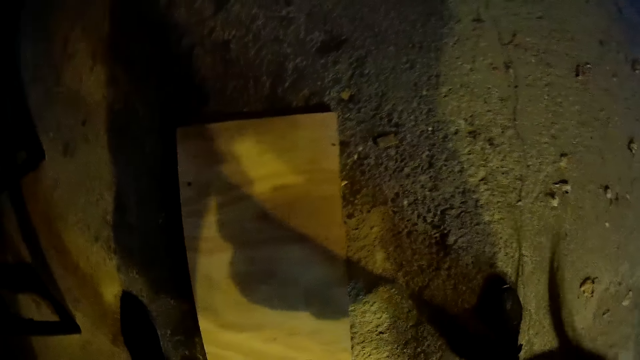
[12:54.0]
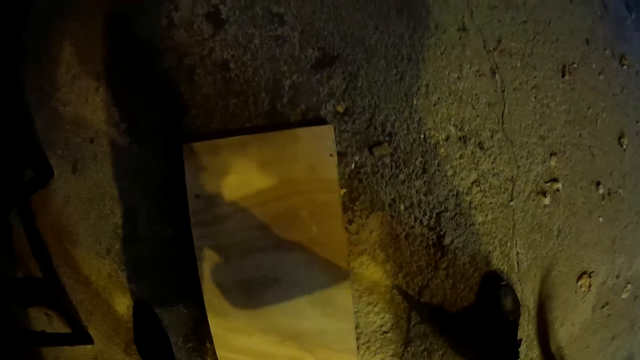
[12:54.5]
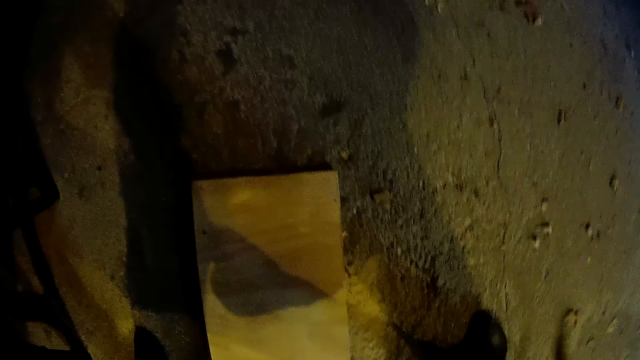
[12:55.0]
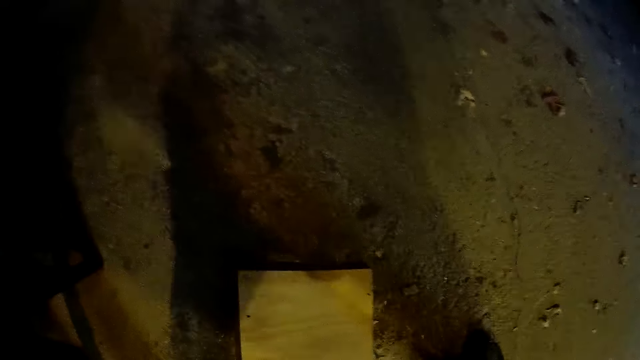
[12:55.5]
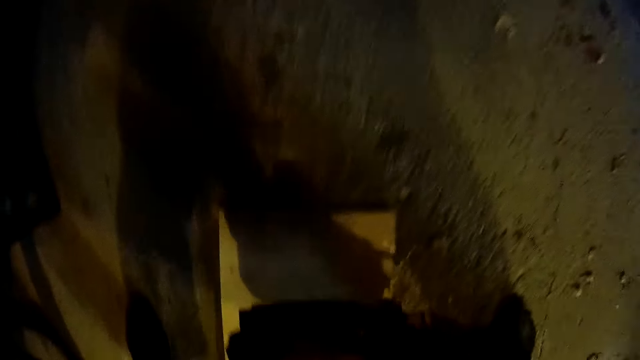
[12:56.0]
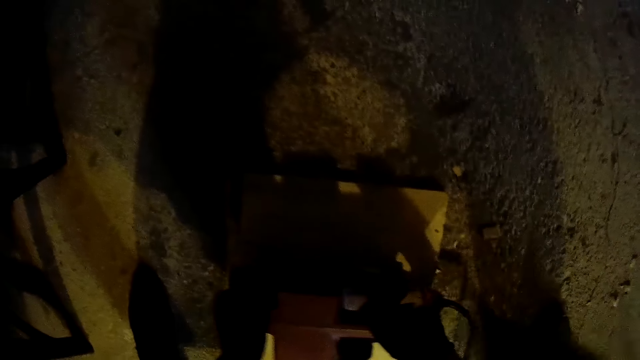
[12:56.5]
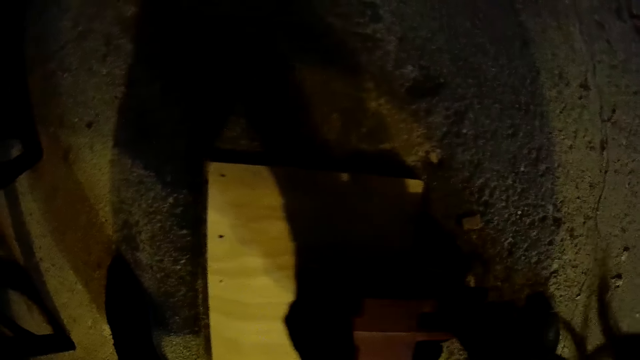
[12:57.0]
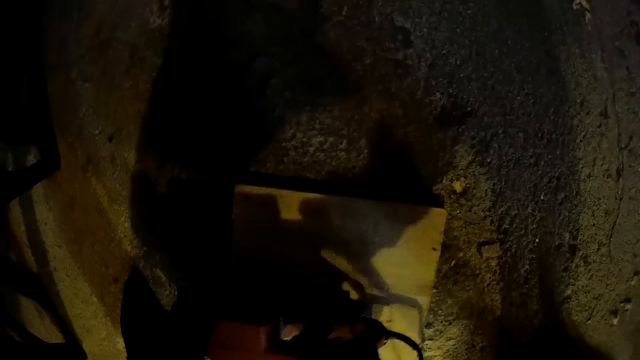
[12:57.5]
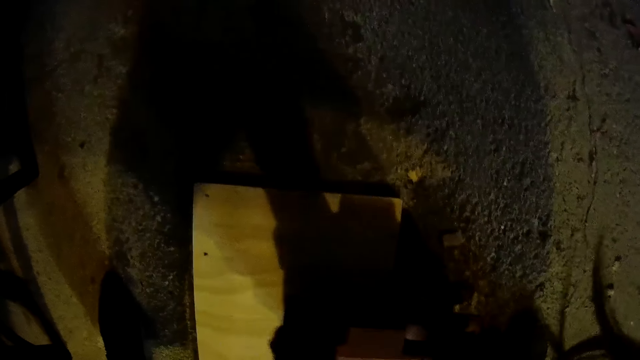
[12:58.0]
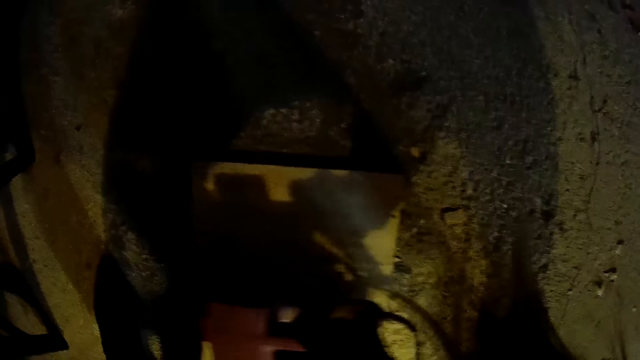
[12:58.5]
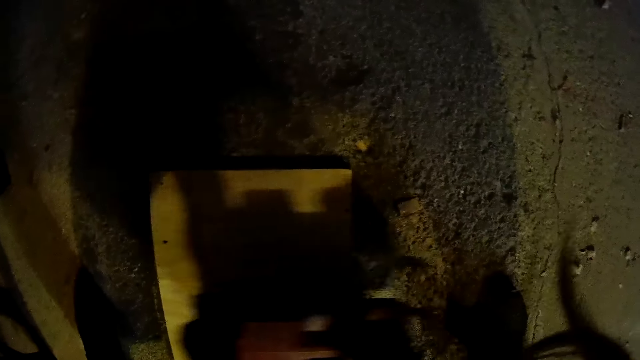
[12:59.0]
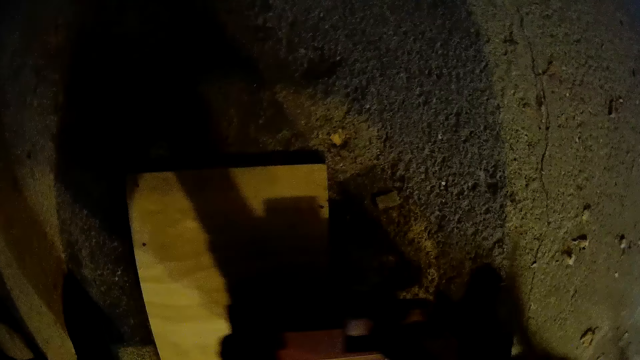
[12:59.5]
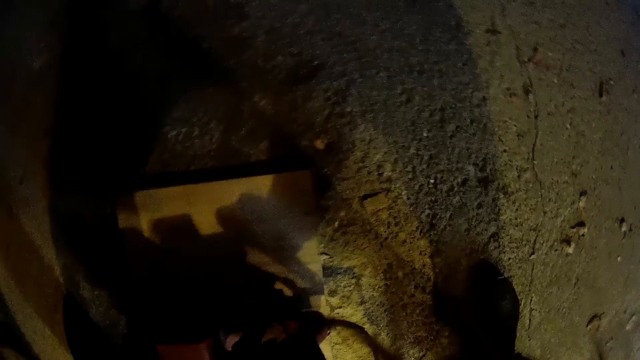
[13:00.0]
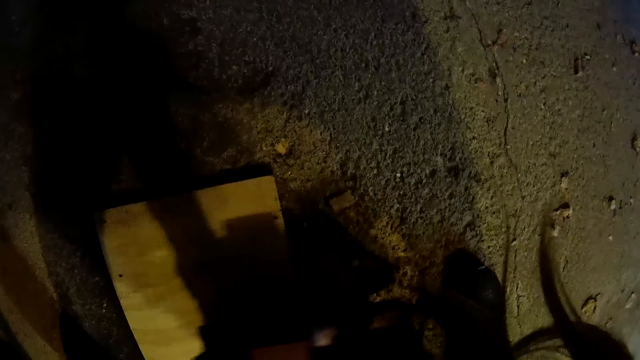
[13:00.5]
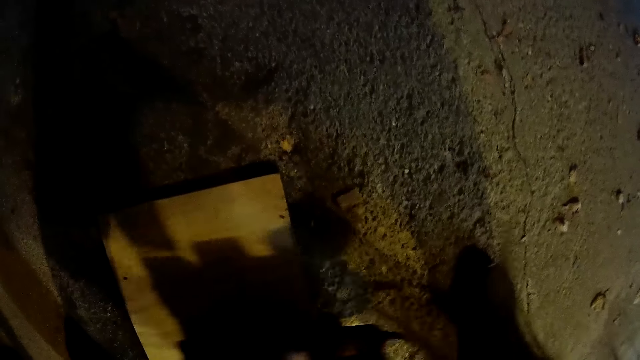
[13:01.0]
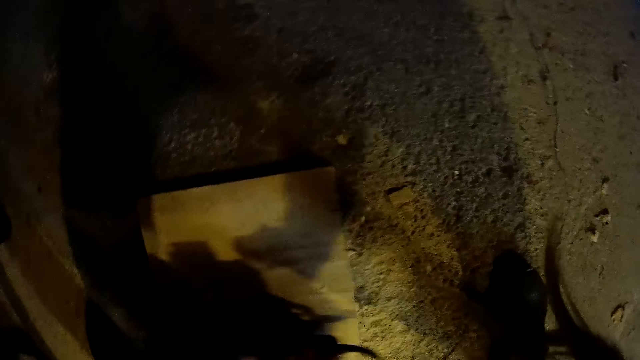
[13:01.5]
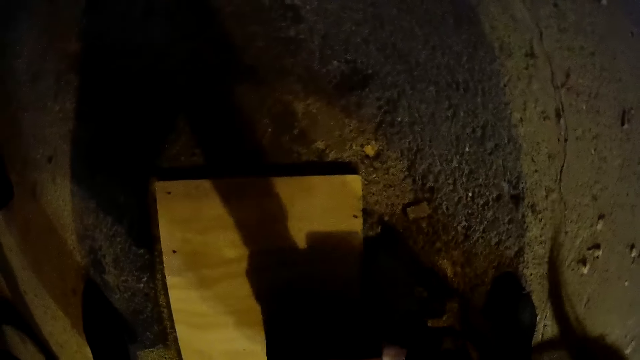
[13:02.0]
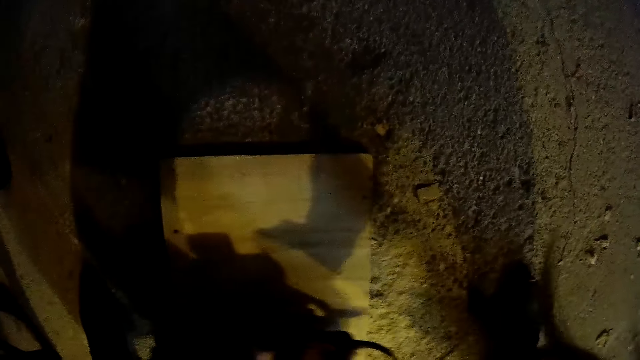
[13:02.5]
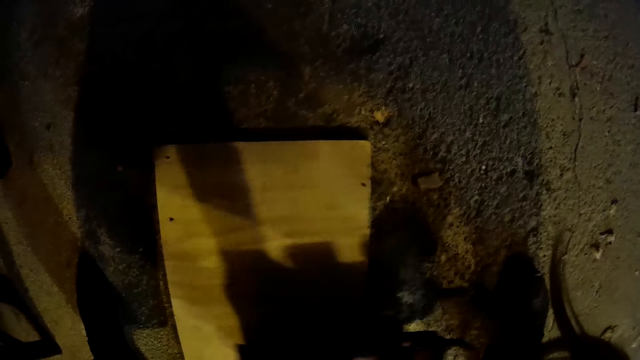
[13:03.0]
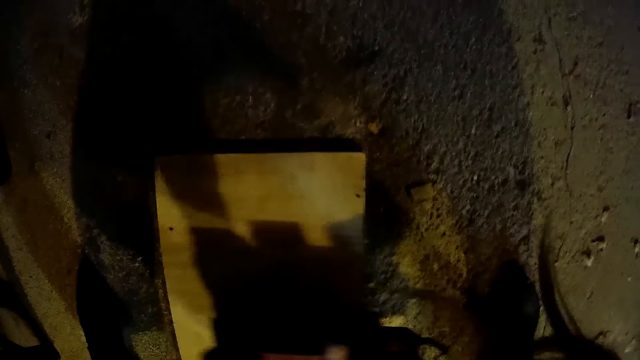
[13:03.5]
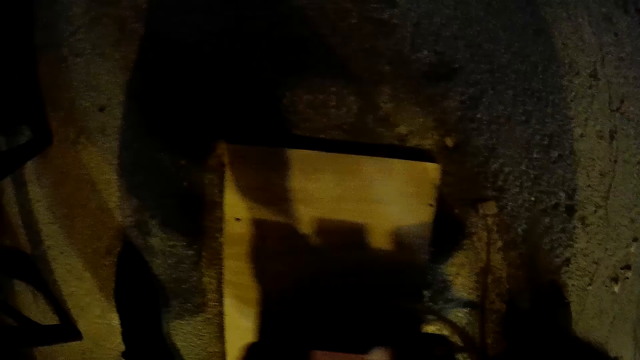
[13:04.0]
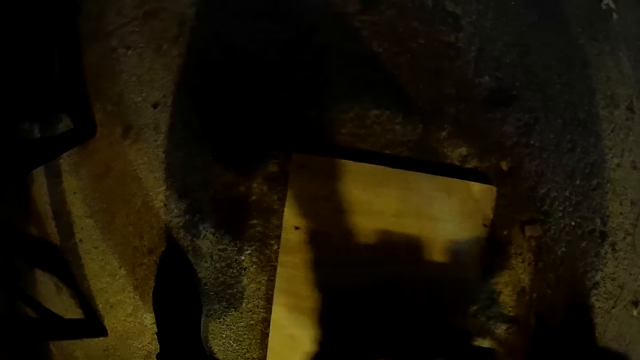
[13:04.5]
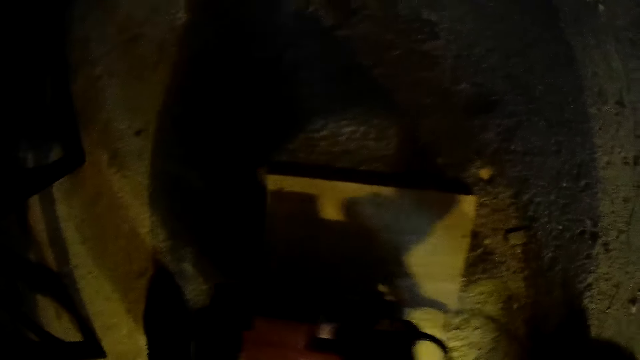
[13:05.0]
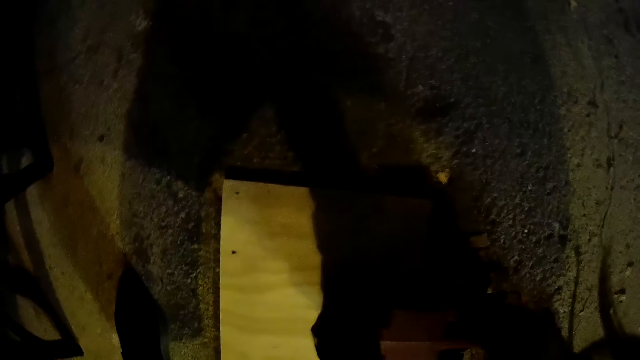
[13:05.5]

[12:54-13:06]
The camera wearer steps forward and grinds the lumber.

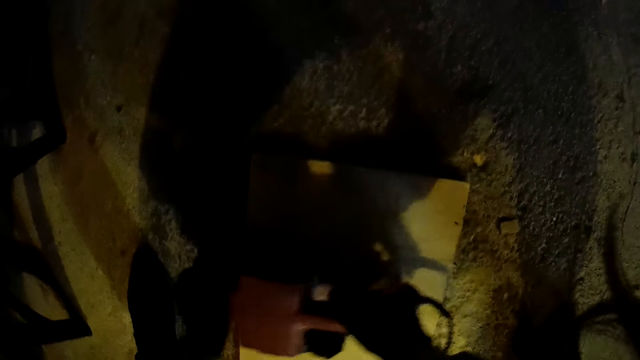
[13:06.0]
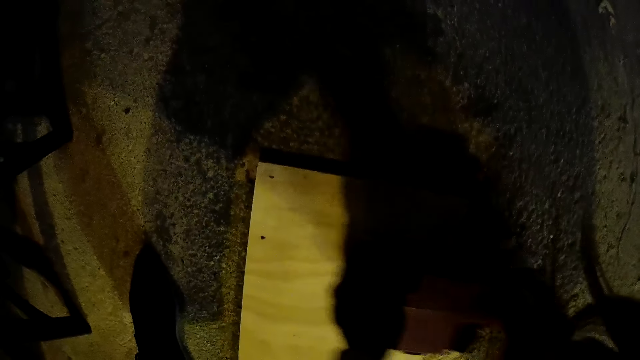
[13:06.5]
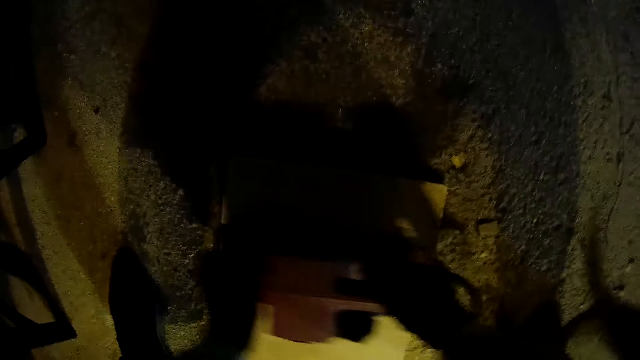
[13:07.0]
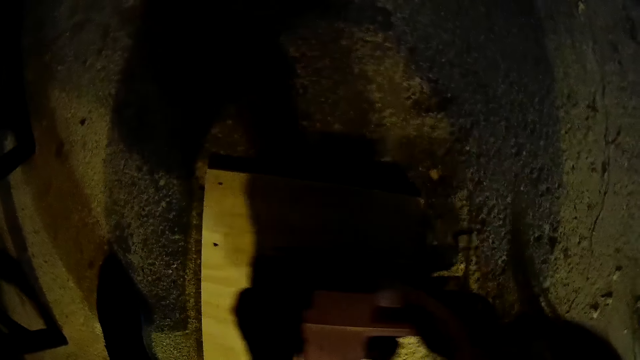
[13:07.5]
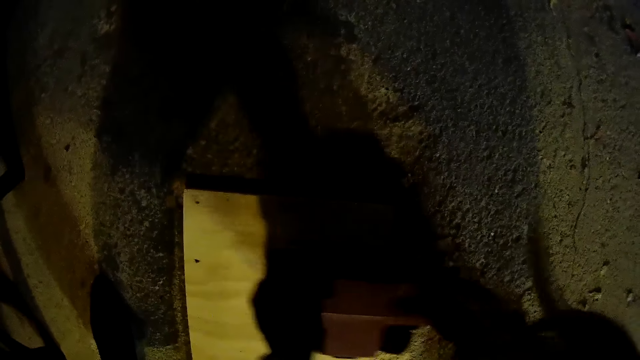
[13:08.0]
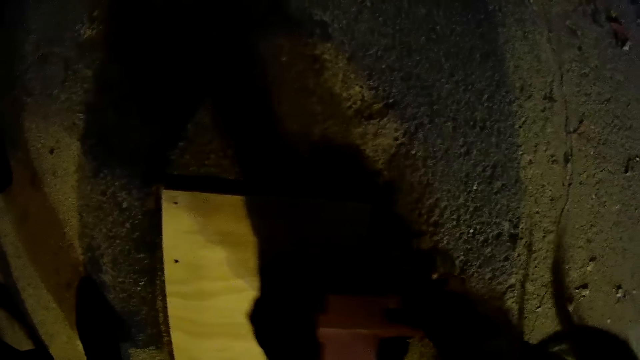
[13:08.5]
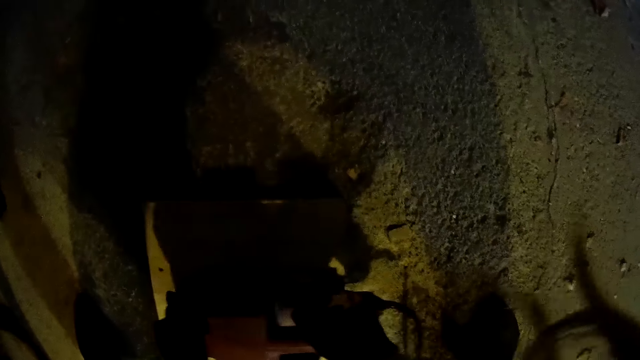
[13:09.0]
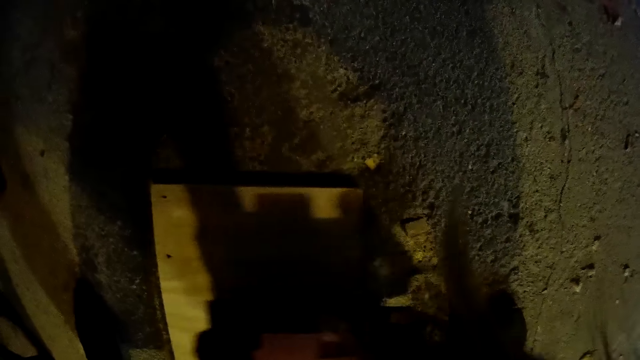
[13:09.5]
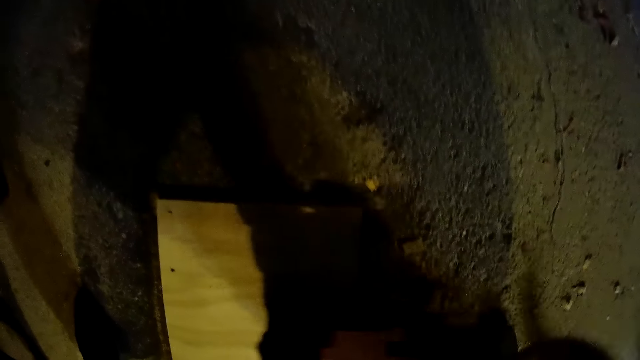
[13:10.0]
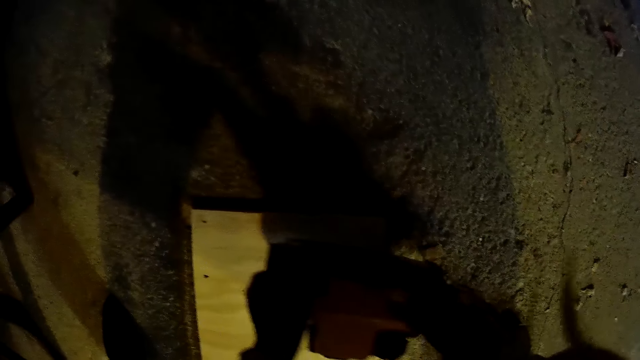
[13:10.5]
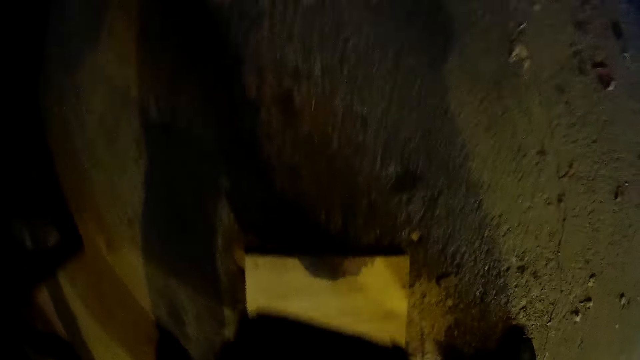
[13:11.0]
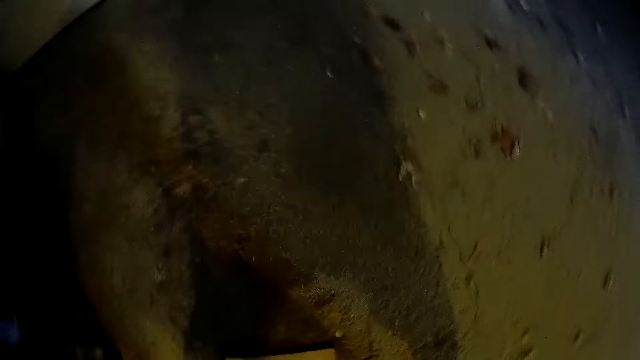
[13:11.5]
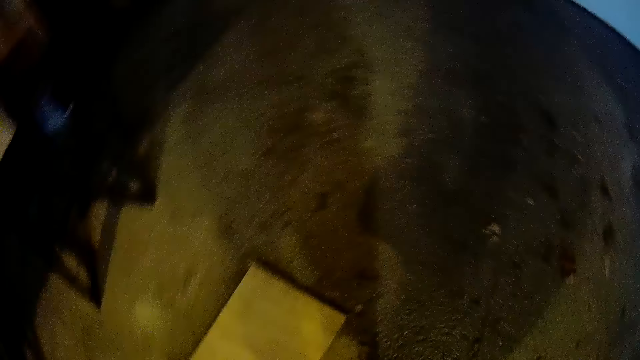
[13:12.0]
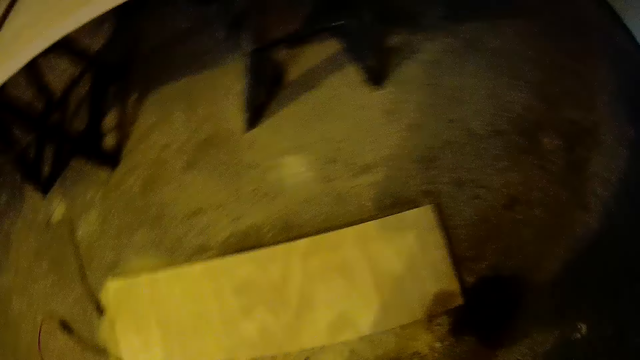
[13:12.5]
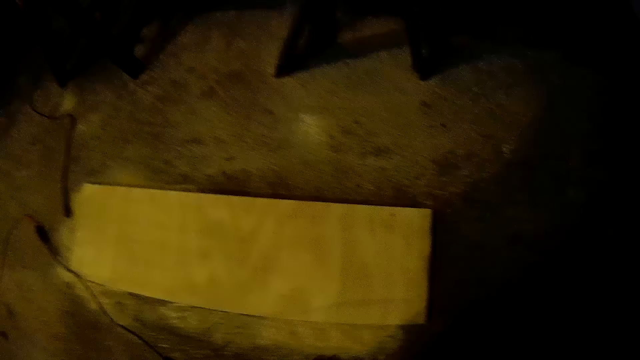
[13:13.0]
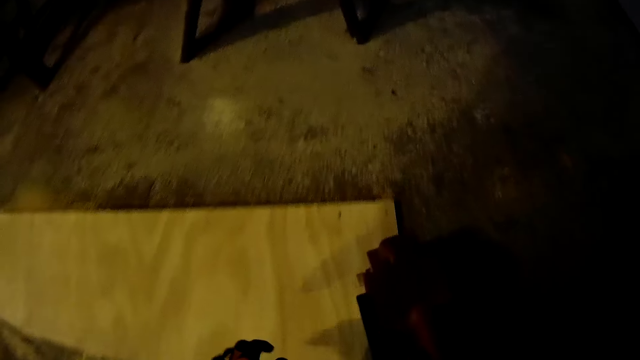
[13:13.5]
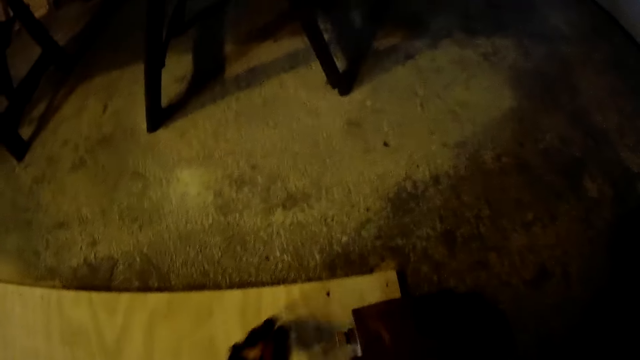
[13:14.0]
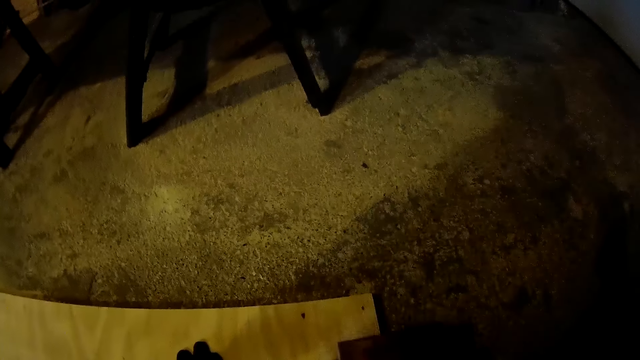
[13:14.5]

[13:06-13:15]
The camera wearer turns around the store and grinds the lumber.
